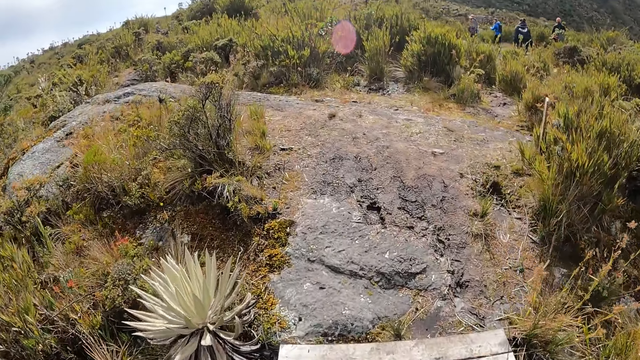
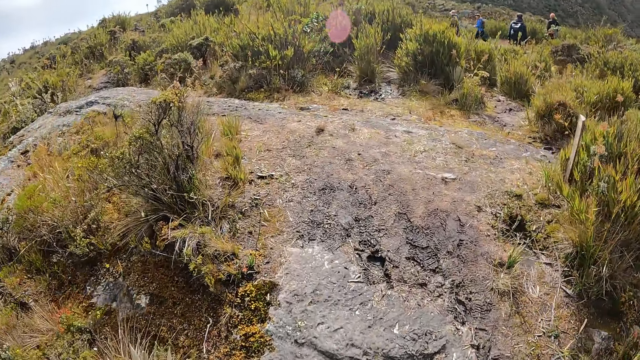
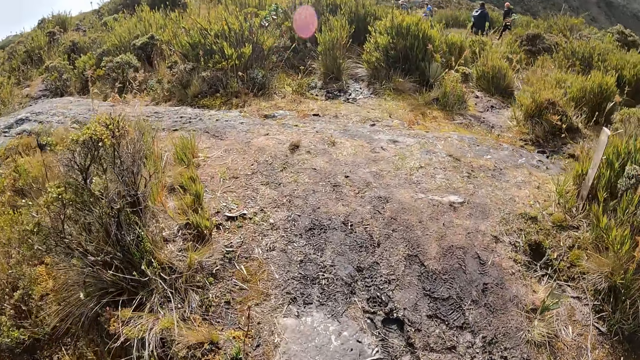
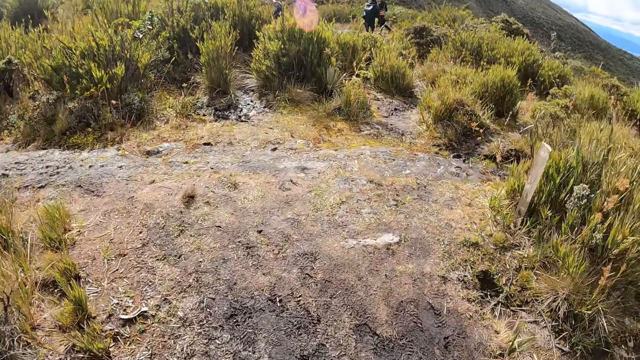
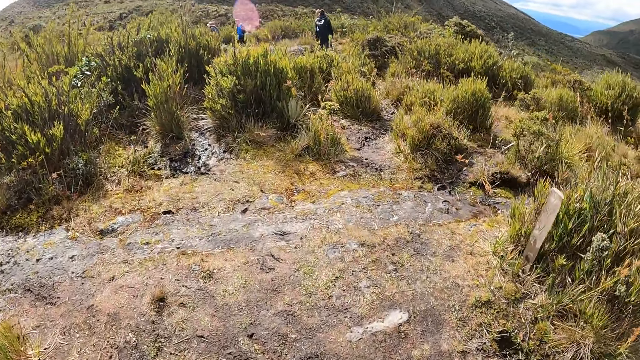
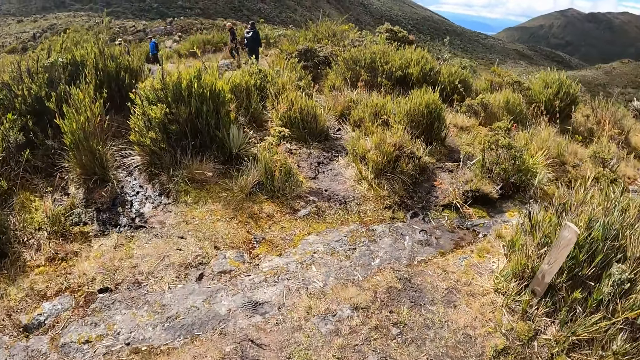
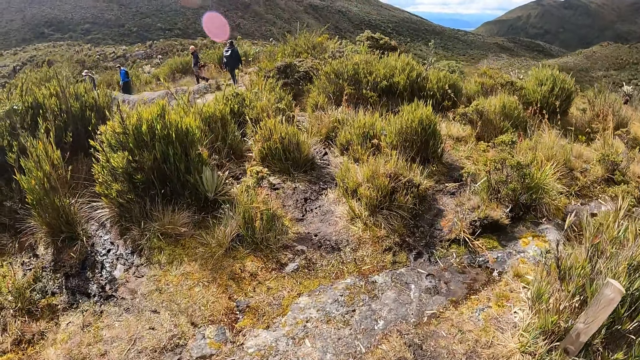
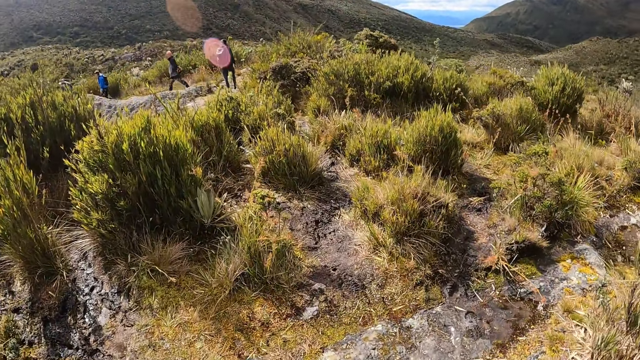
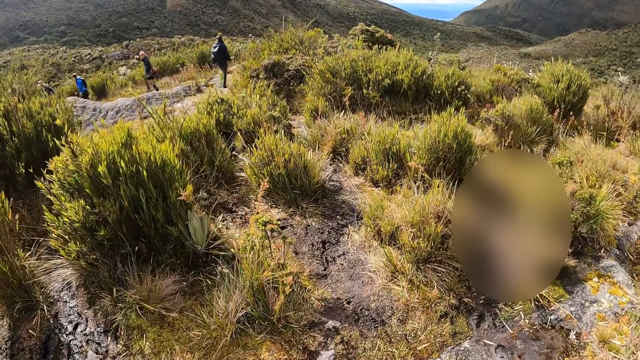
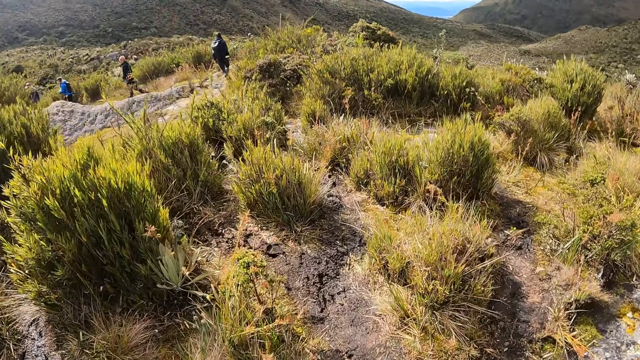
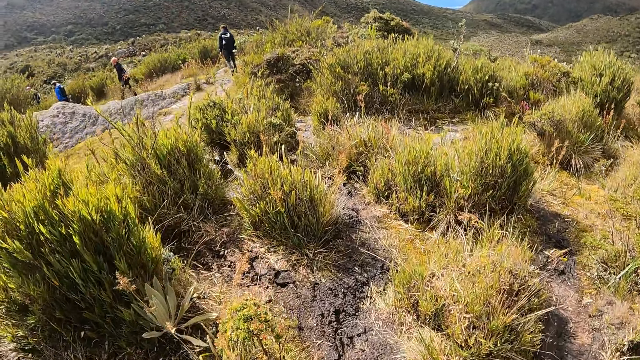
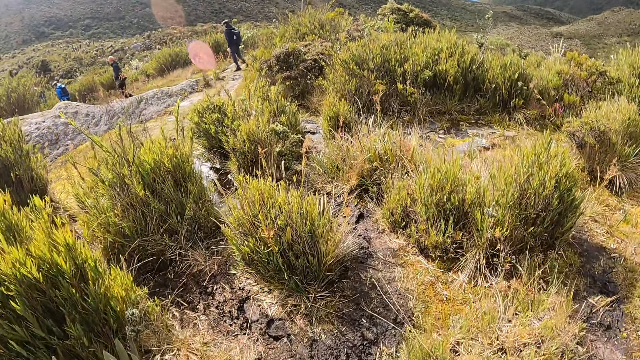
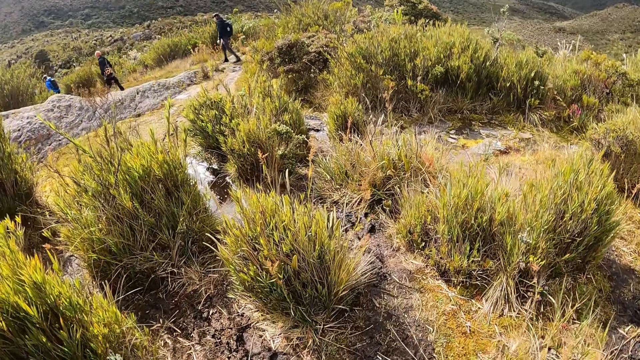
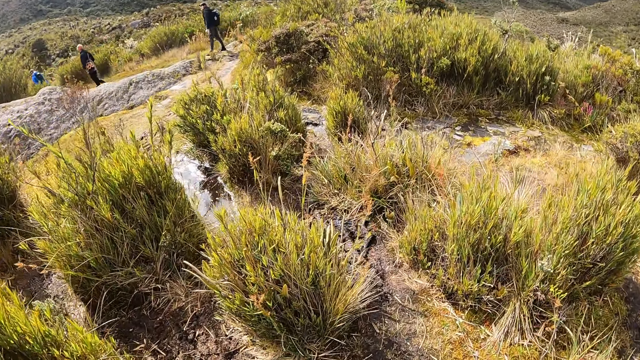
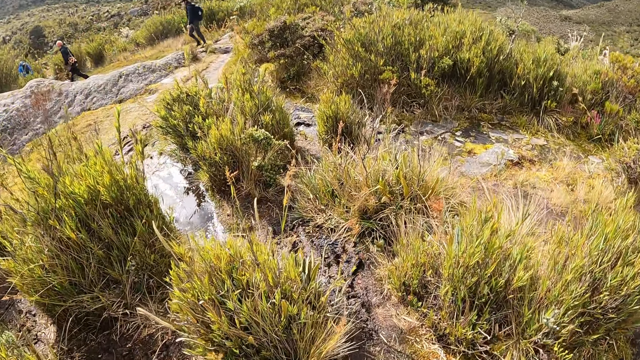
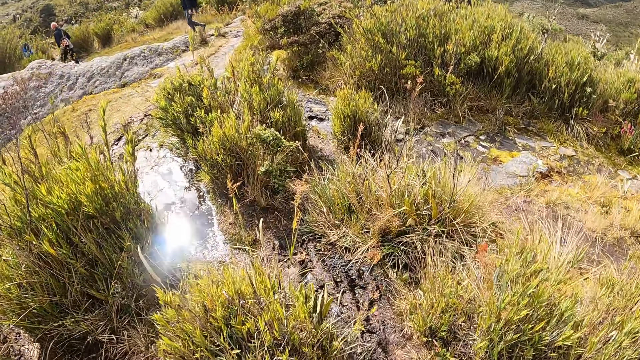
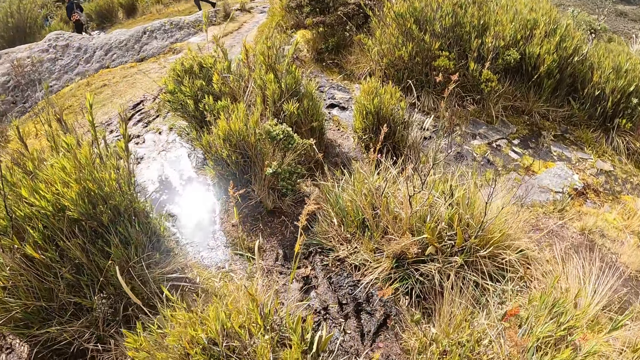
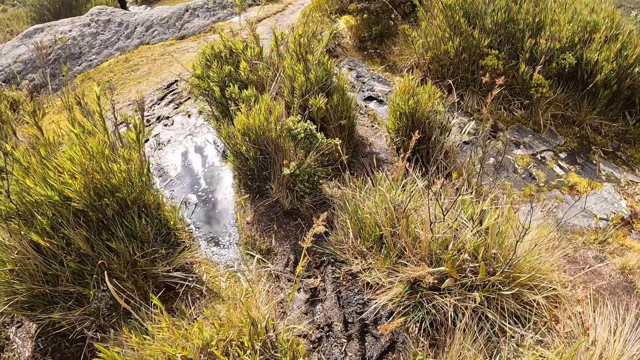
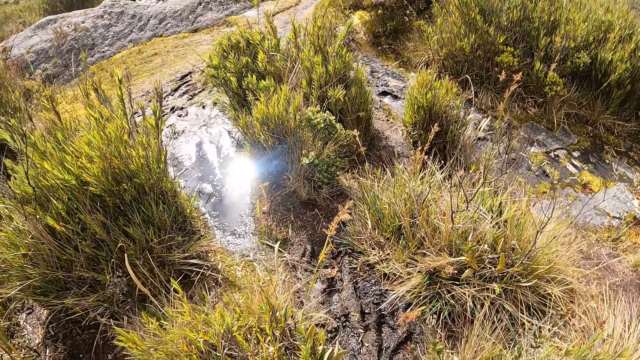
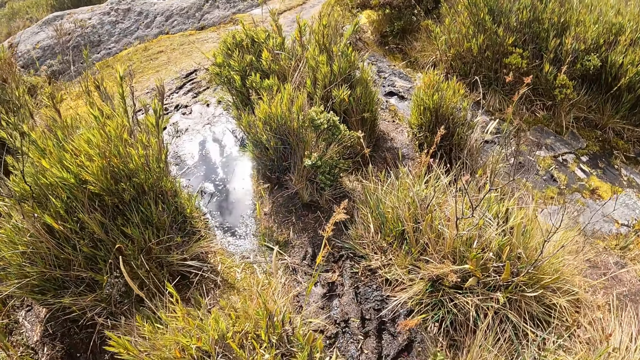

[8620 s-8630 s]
The camera wearer walks on a rock. They walk on a muddy path.

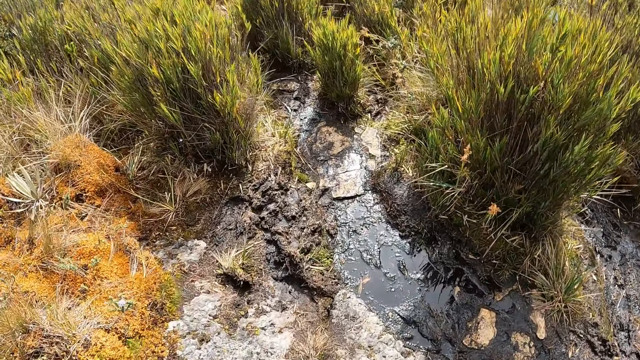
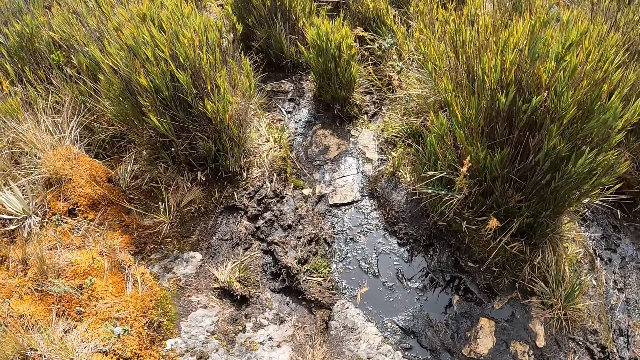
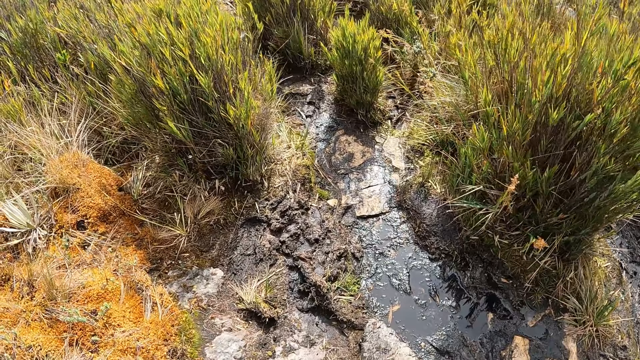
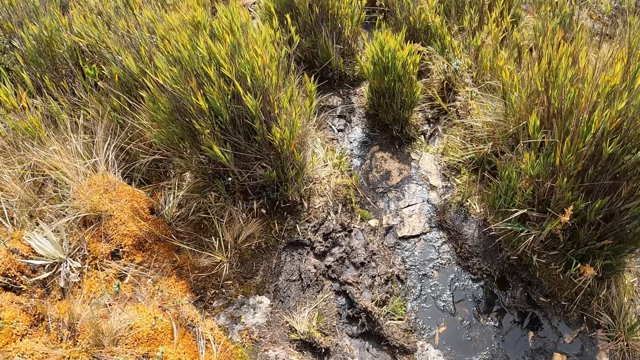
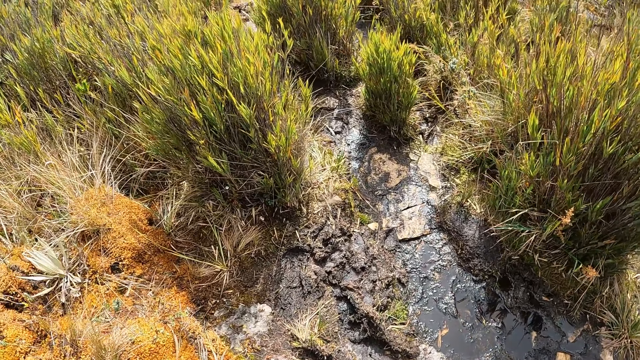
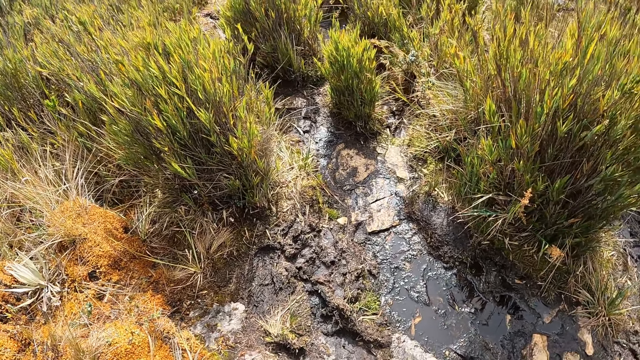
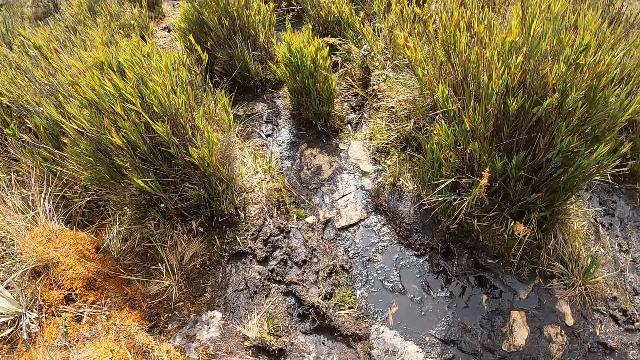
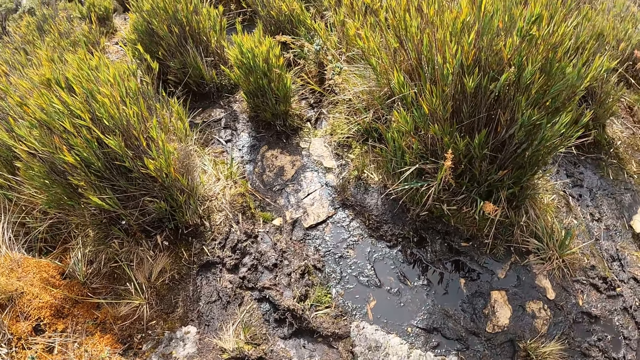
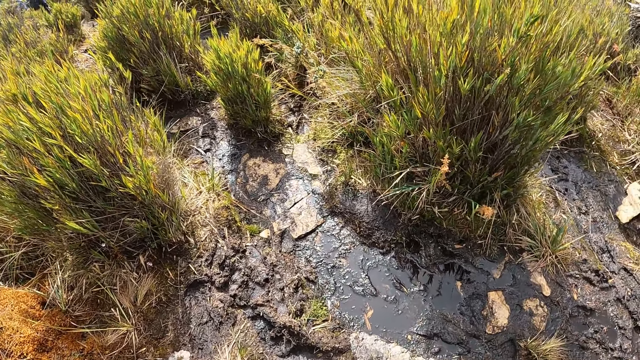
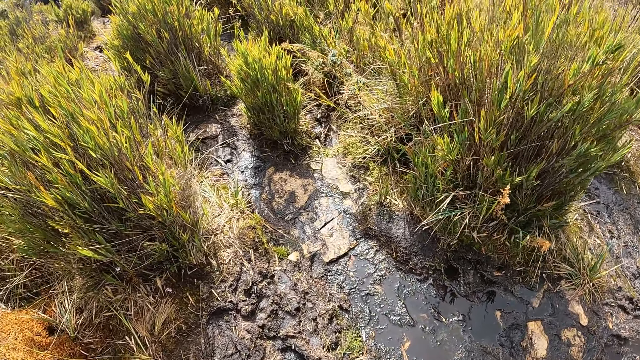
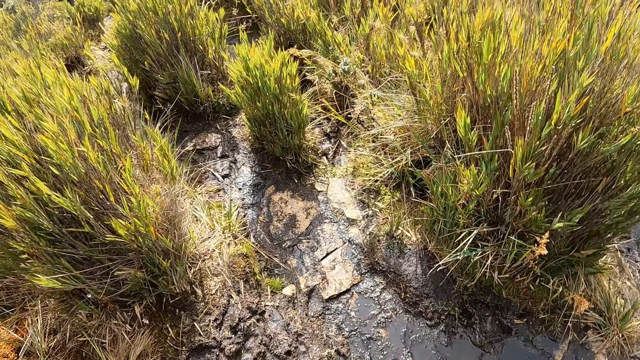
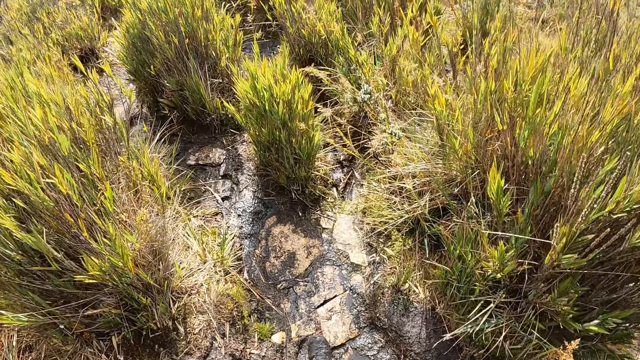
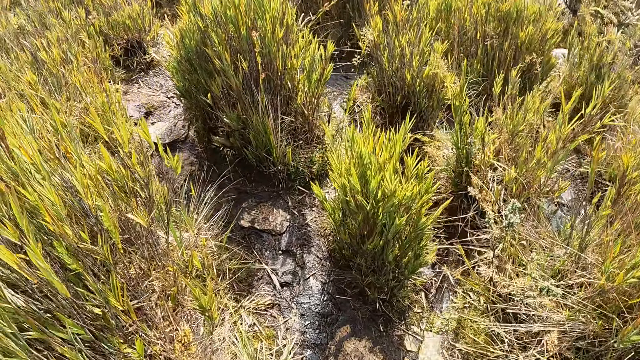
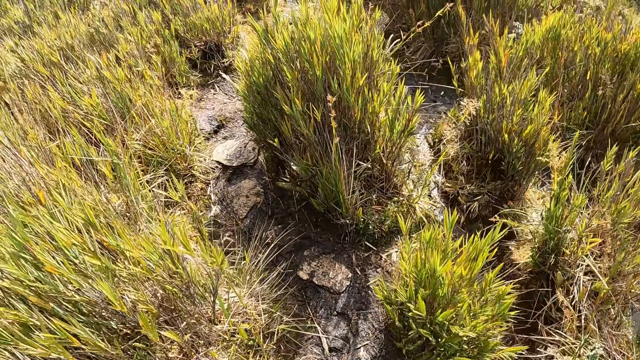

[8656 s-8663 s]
The camera wearer looks at the ground.

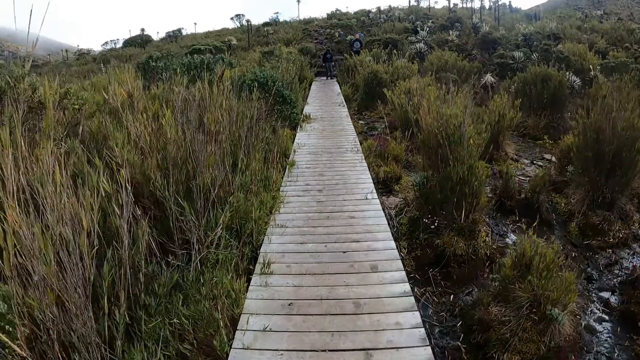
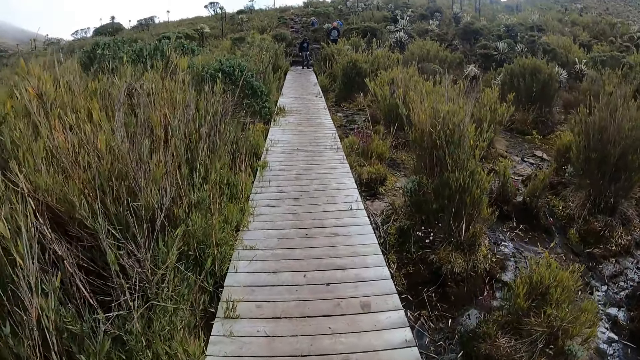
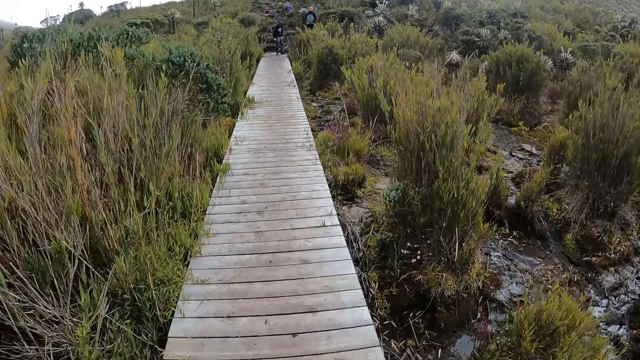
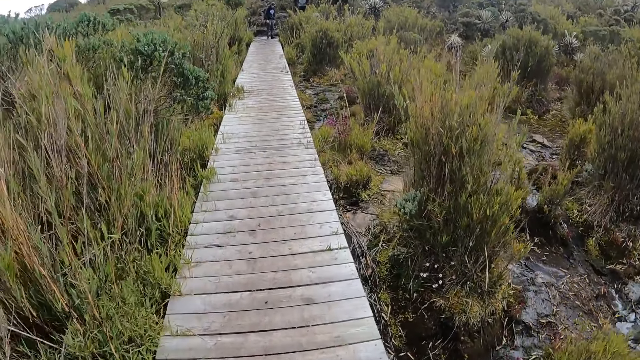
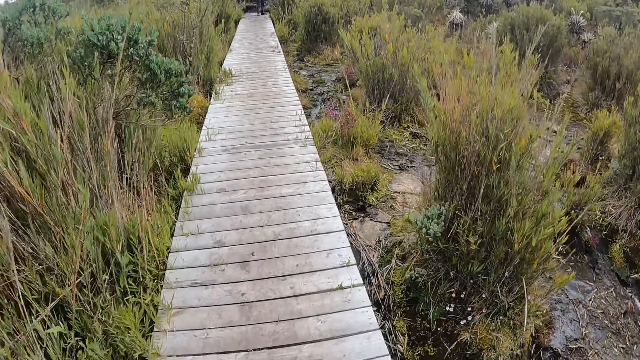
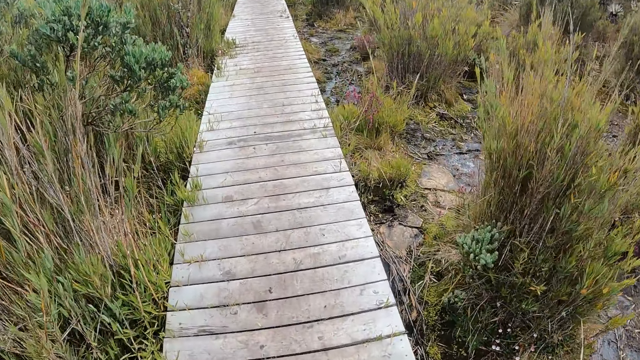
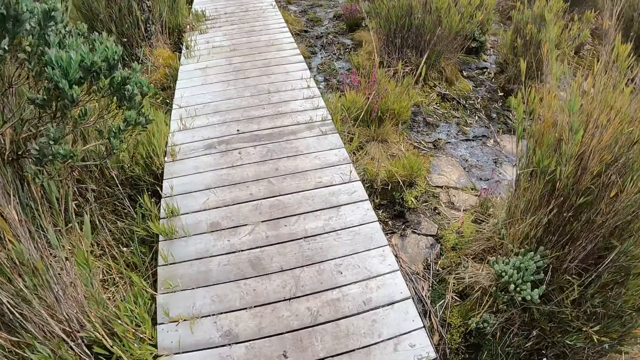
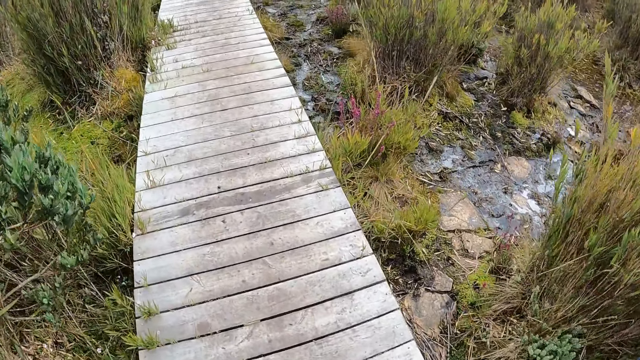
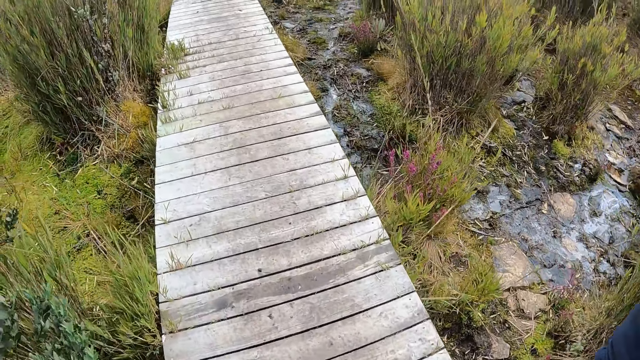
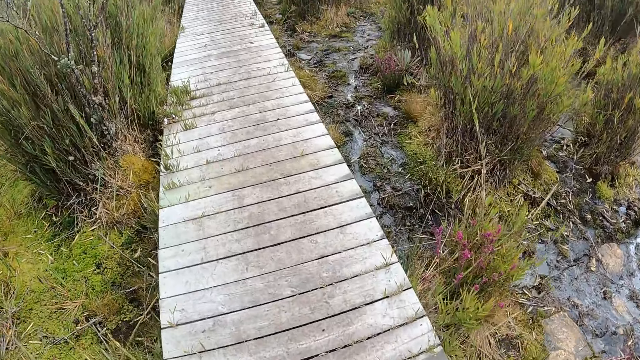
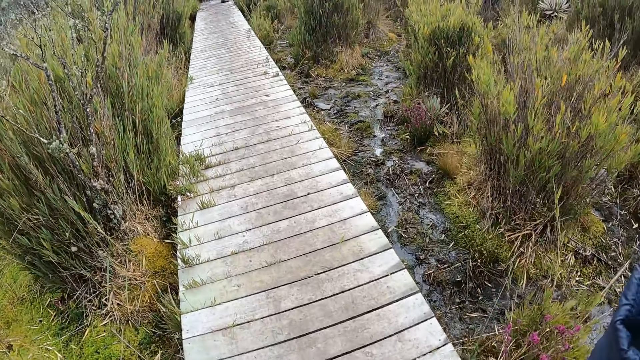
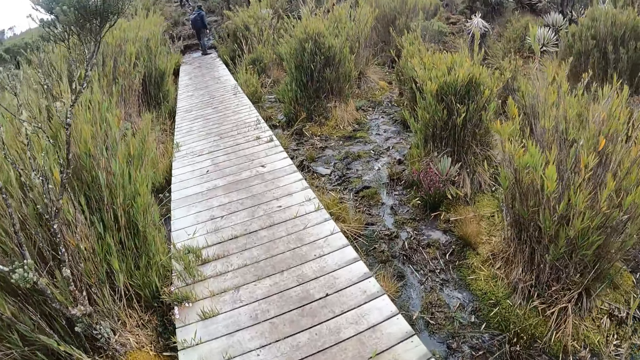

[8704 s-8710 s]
The camera wearer puts the hands up.
